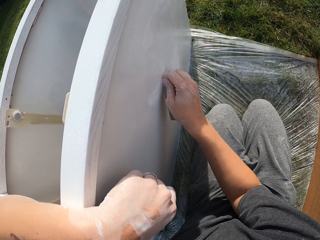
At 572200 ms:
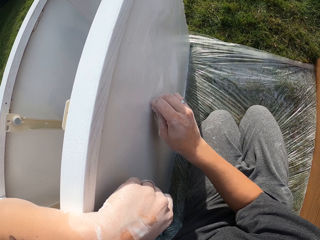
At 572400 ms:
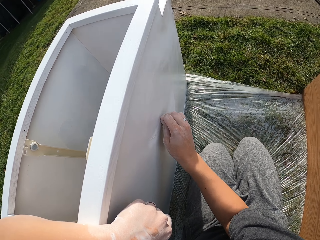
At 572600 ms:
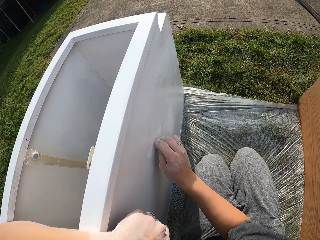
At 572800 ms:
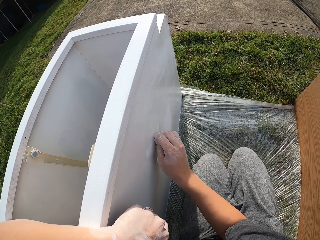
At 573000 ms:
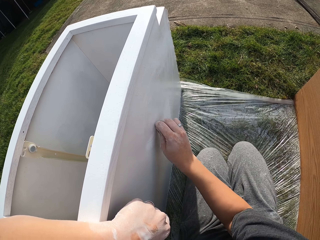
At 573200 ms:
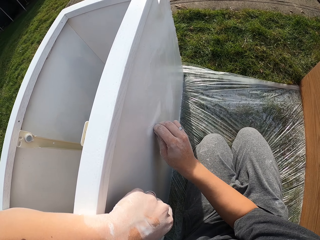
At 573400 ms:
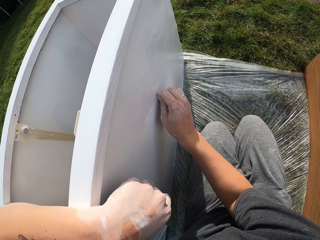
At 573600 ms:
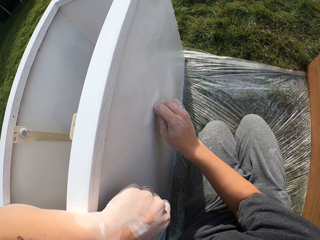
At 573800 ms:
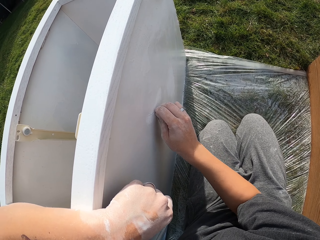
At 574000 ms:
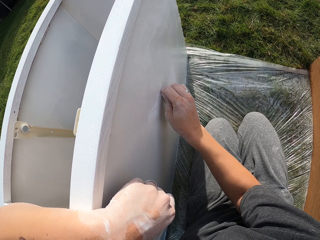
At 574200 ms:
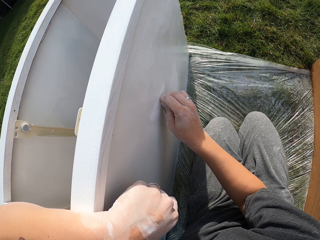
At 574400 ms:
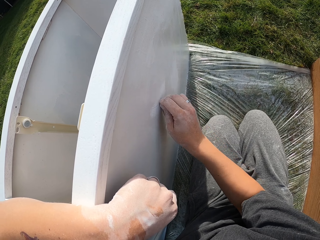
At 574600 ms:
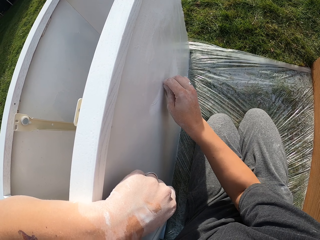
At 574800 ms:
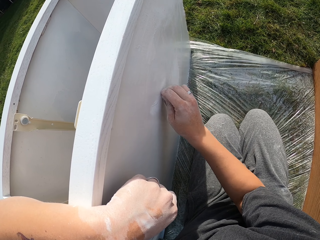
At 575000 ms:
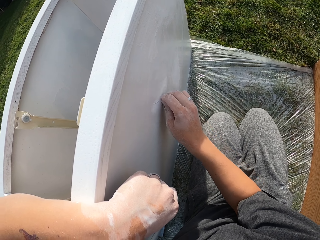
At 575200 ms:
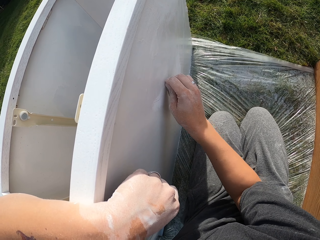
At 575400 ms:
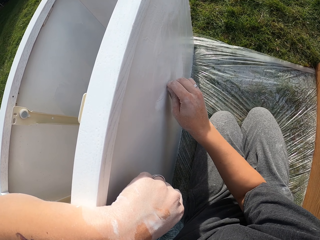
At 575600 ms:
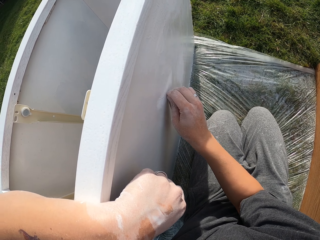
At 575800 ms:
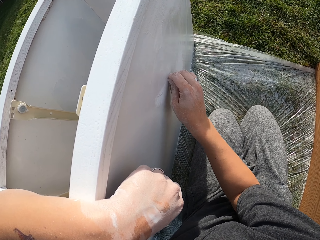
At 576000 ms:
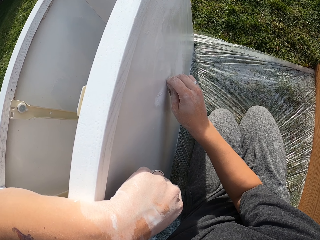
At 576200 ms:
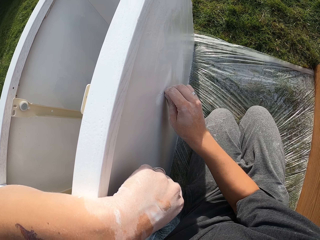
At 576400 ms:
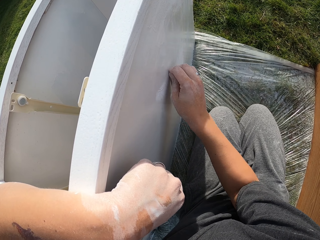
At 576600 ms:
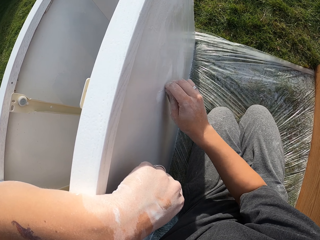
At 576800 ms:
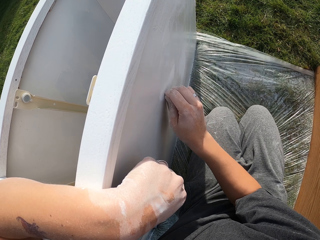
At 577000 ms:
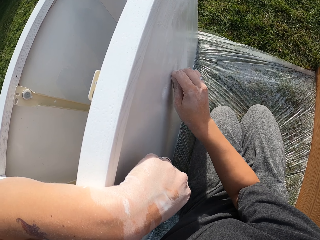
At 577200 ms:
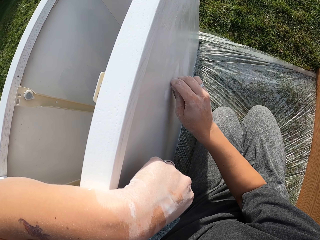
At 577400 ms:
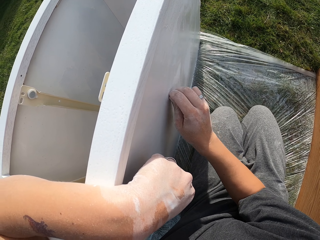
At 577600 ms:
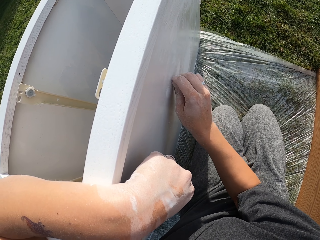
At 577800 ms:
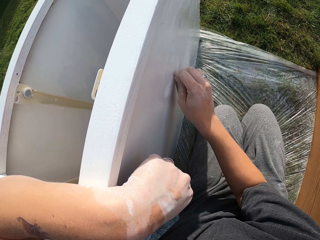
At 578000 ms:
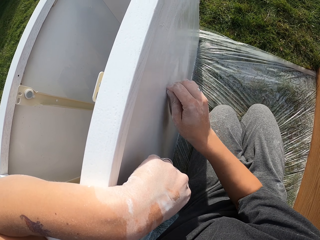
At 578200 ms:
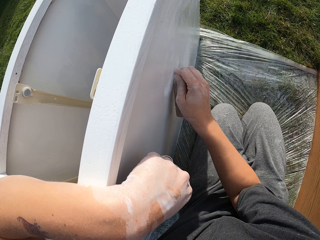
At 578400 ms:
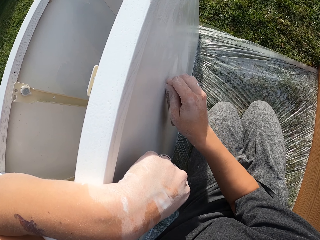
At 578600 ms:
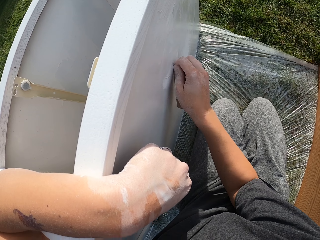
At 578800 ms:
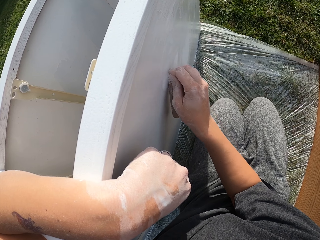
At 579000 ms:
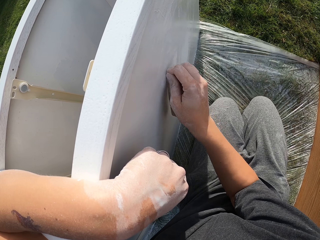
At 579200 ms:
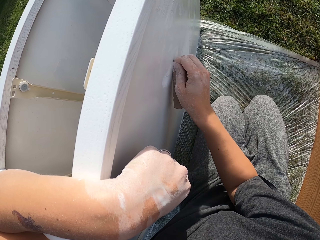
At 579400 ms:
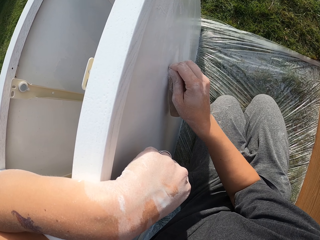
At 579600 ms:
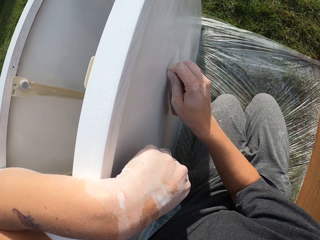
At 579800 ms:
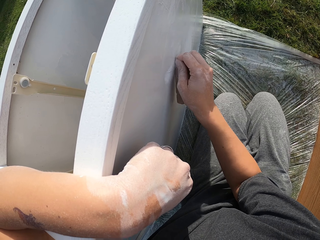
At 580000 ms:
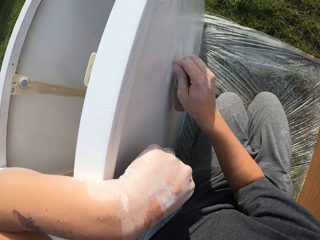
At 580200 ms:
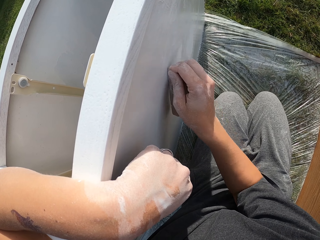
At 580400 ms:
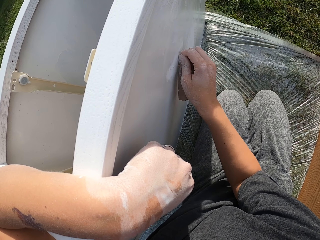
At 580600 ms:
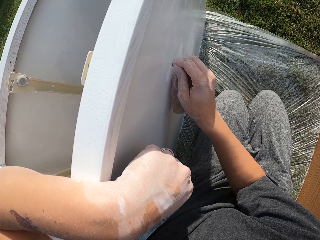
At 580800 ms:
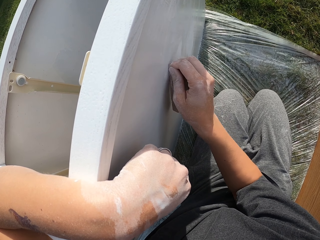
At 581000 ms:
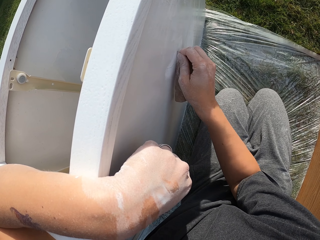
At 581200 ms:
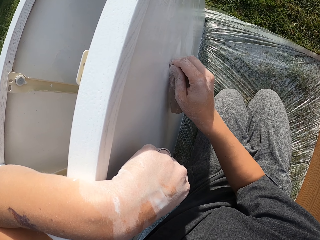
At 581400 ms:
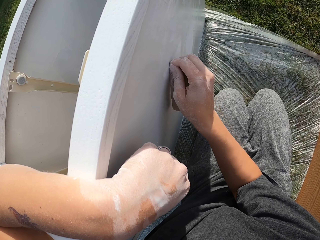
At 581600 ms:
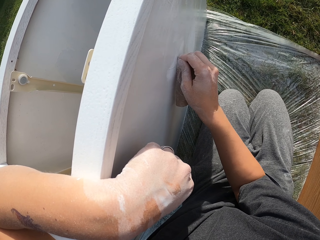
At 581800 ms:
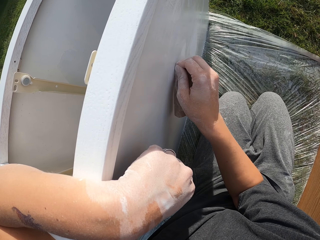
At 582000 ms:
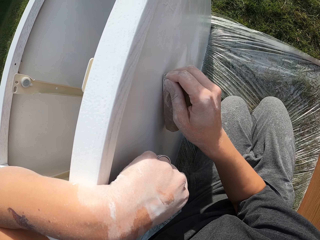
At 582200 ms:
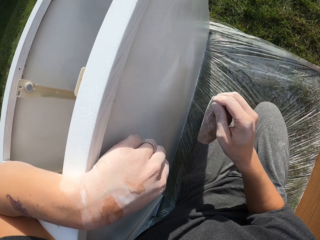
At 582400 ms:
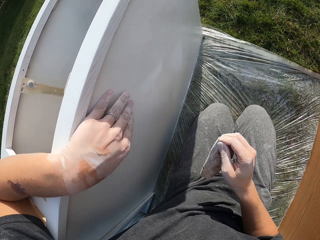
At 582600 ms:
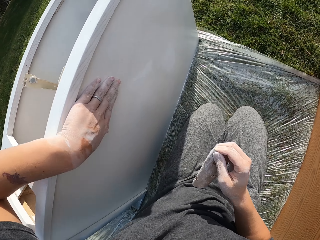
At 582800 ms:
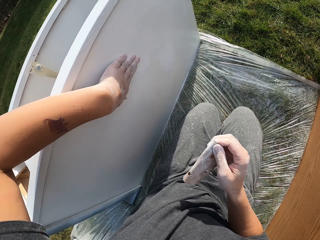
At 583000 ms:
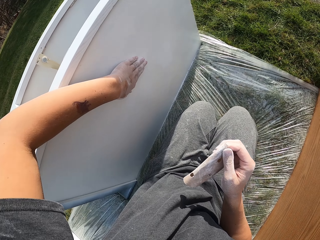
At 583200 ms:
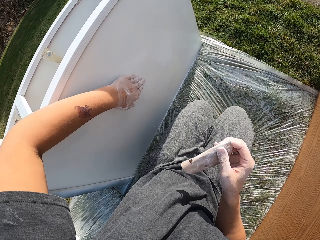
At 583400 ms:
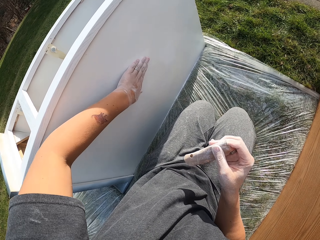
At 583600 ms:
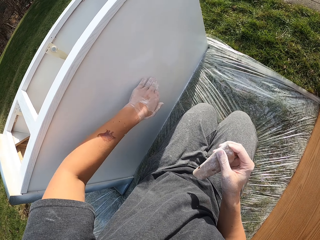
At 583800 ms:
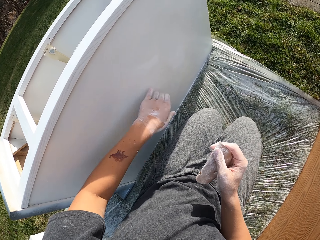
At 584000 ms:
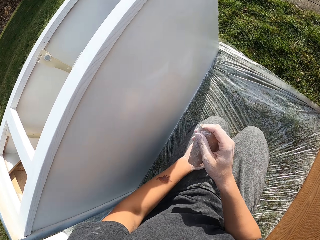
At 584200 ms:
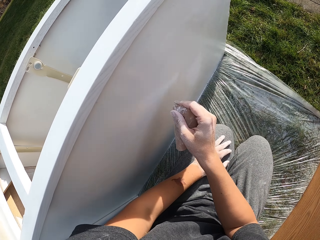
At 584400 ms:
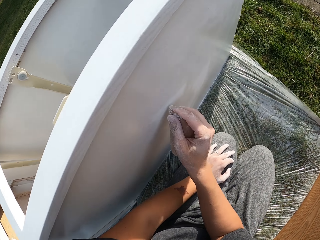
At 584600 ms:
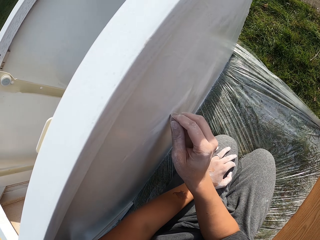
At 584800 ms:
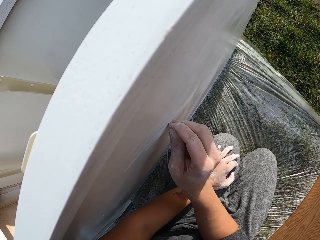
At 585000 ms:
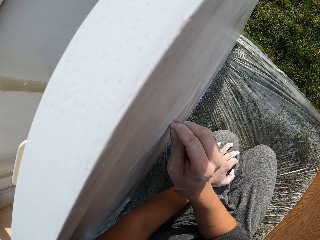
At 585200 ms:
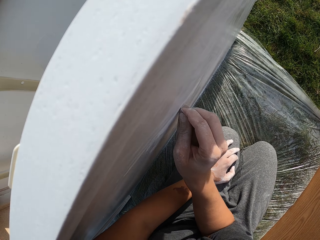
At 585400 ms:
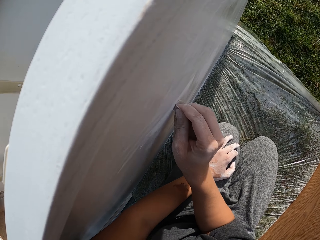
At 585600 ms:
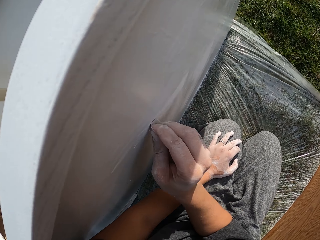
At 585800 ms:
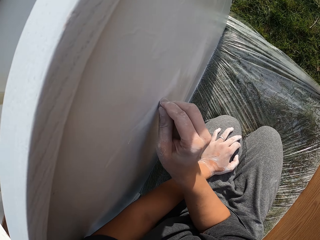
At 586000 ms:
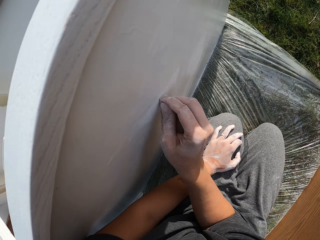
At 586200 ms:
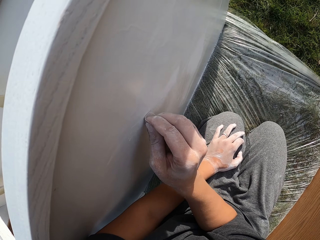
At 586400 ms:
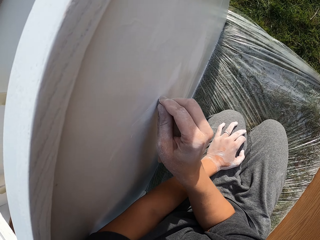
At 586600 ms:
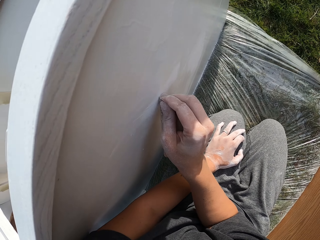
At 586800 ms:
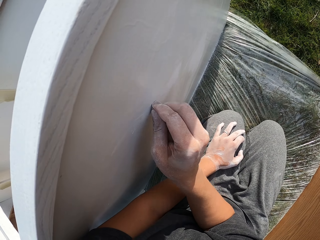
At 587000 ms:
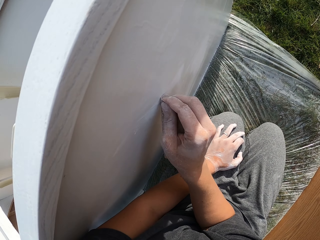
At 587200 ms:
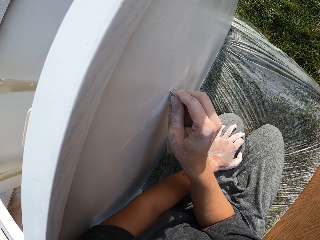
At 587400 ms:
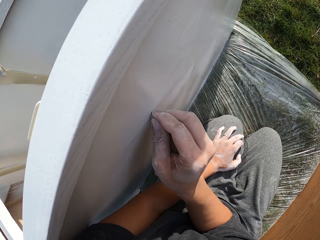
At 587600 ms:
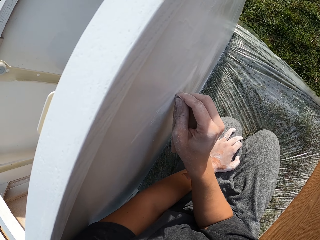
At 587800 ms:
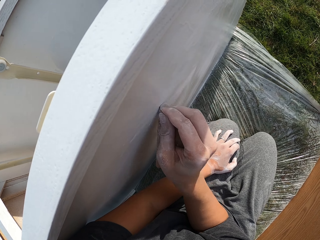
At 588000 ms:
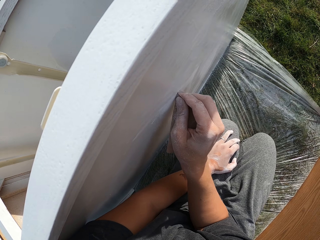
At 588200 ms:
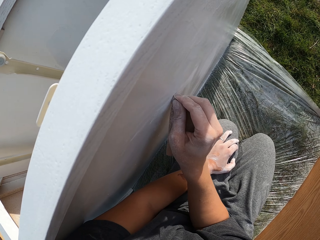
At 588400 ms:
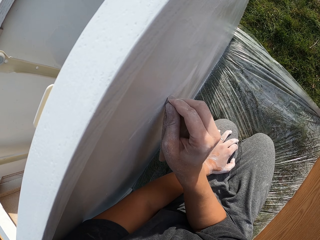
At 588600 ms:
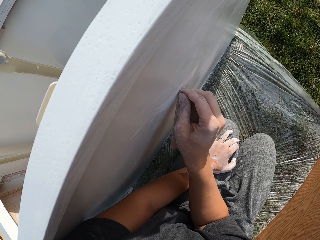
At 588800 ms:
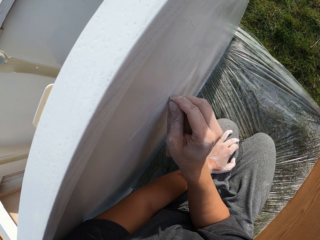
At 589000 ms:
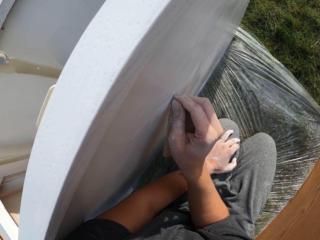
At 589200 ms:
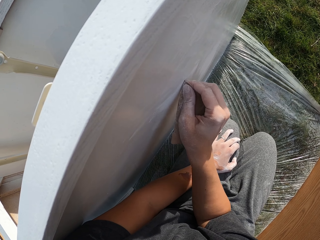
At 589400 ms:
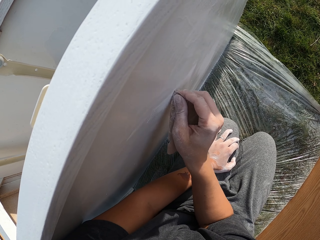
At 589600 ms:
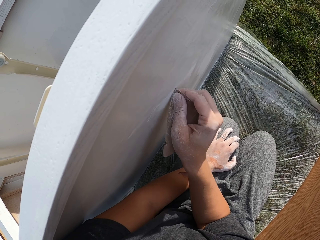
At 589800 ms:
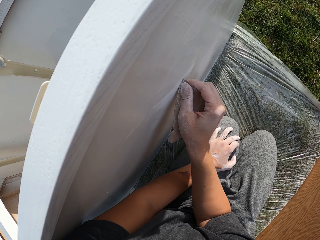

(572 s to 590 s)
The camera wearer lifts the sandpaper. They rub the structure with the left hand. They move the left hand. They smoothen the structure with the sandpaper.

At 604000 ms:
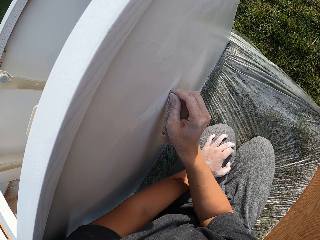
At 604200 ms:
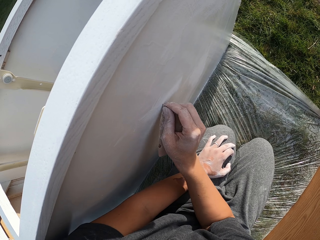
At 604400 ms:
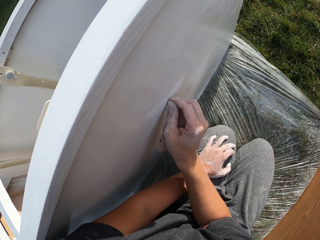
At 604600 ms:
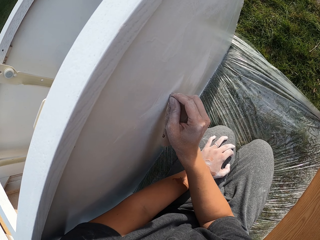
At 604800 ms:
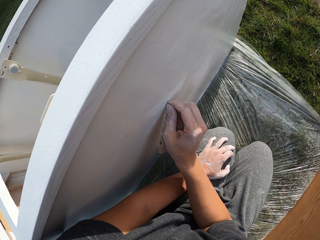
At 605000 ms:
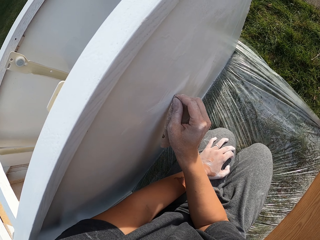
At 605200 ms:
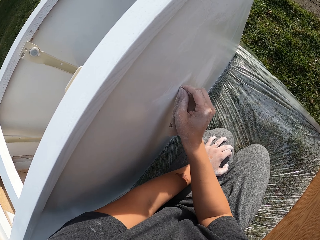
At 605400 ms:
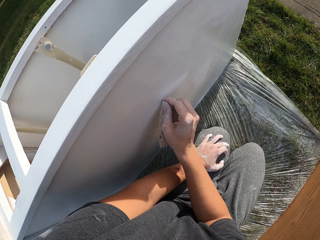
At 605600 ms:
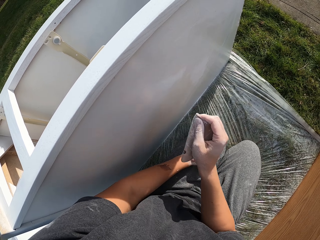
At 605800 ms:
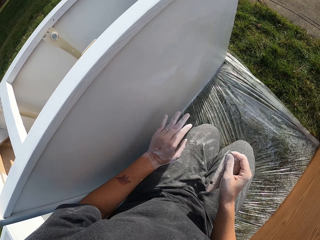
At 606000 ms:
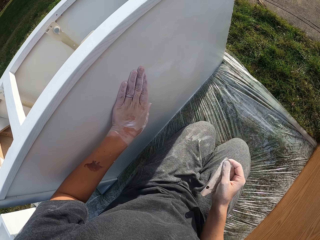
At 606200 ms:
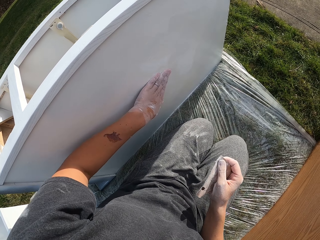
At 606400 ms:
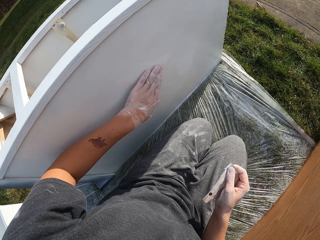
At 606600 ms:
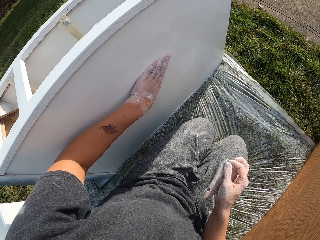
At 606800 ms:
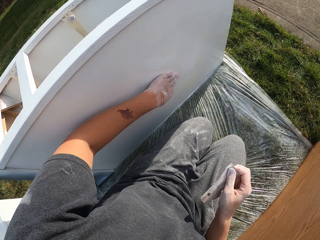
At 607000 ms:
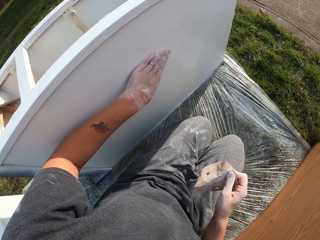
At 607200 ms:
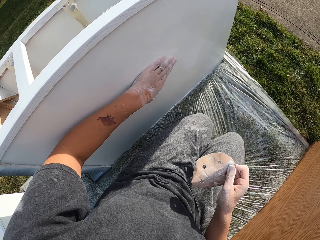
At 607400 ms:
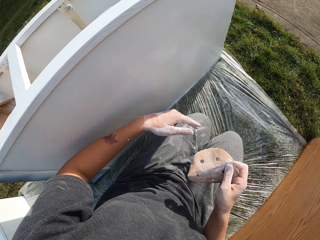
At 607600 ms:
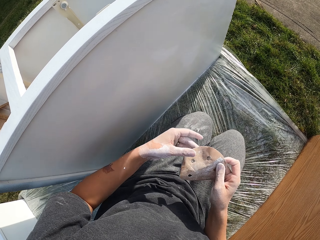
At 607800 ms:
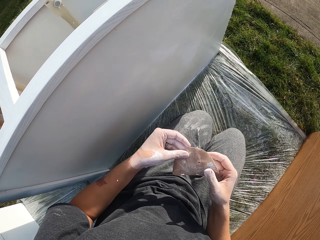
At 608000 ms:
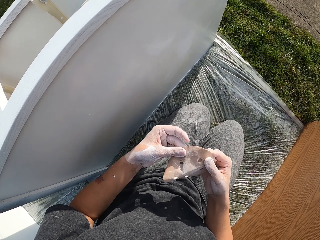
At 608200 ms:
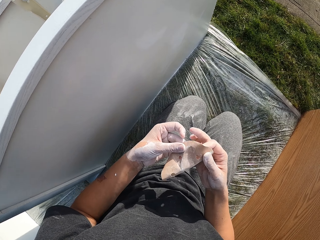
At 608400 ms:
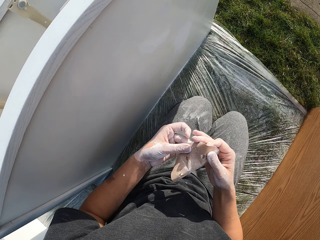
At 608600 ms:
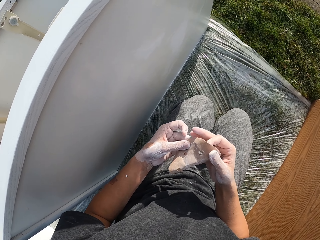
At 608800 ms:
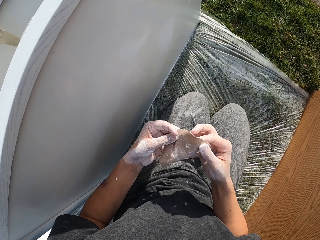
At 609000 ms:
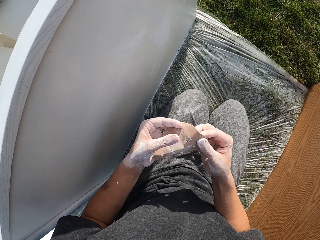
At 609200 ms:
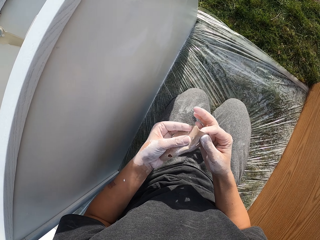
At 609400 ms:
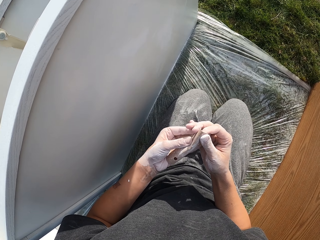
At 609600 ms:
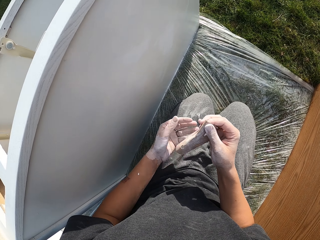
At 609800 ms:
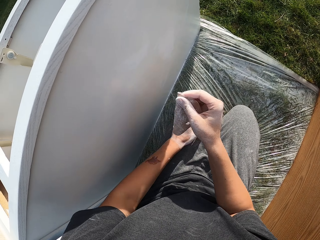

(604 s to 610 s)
The camera wearer moves both hands. They rub the structure with the left hand. They touch the sandpaper. They make the sandpaper. They fold the sandpaper.
